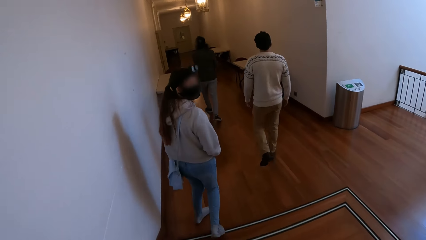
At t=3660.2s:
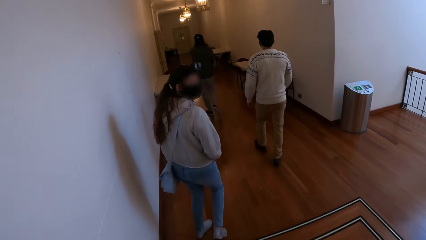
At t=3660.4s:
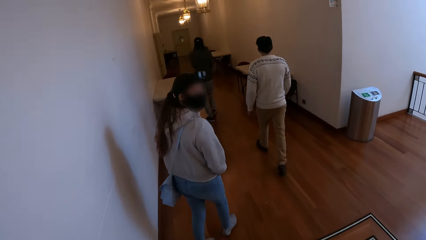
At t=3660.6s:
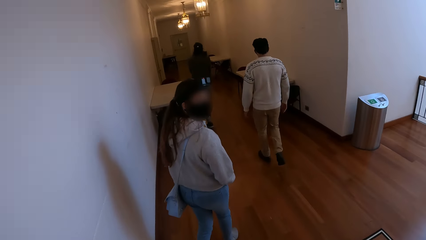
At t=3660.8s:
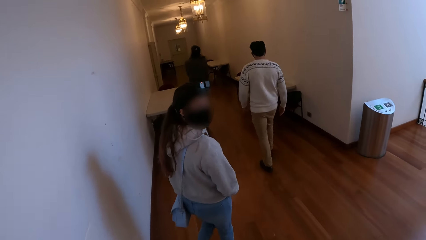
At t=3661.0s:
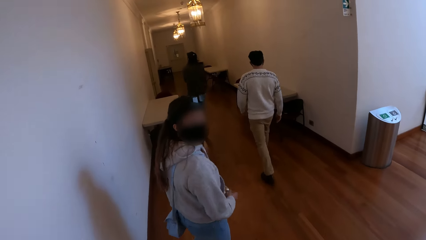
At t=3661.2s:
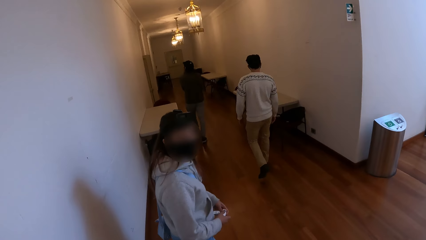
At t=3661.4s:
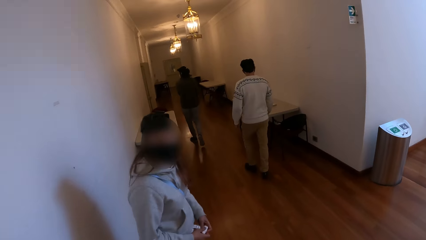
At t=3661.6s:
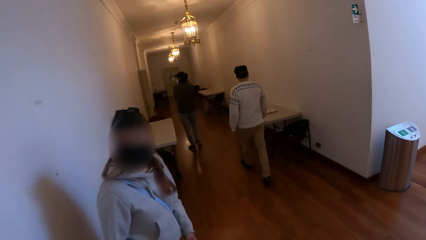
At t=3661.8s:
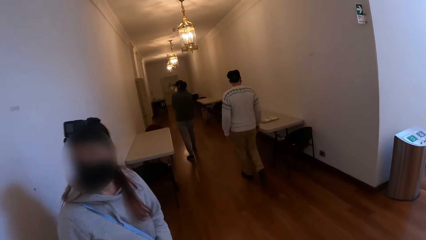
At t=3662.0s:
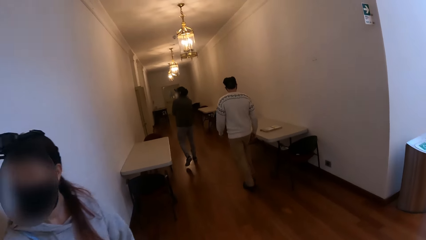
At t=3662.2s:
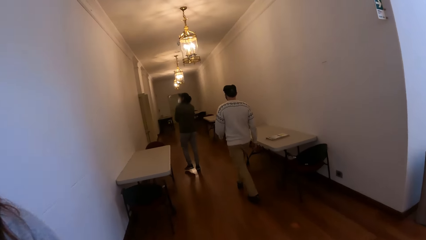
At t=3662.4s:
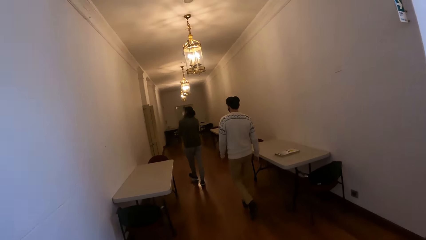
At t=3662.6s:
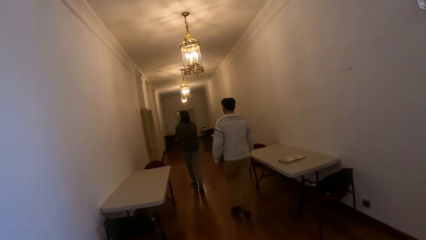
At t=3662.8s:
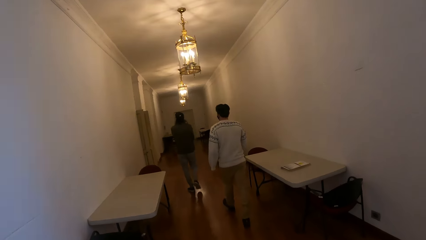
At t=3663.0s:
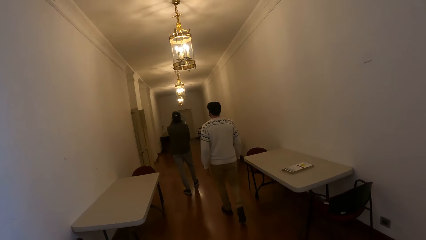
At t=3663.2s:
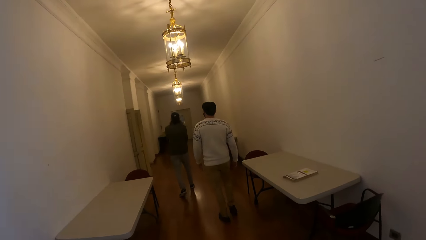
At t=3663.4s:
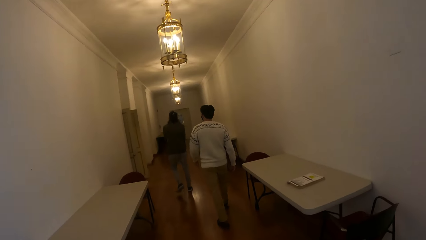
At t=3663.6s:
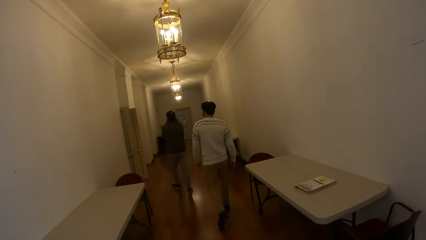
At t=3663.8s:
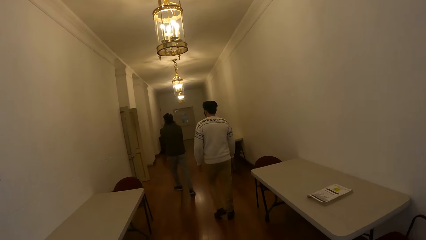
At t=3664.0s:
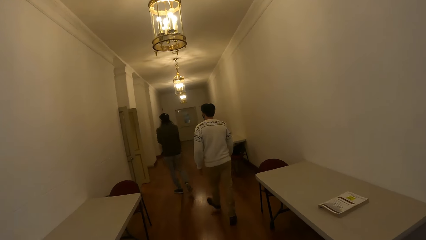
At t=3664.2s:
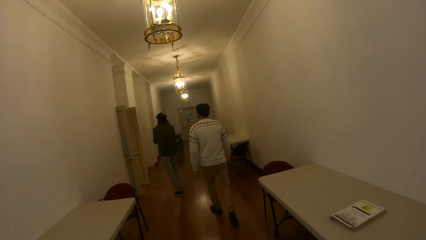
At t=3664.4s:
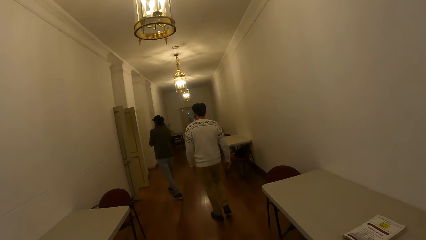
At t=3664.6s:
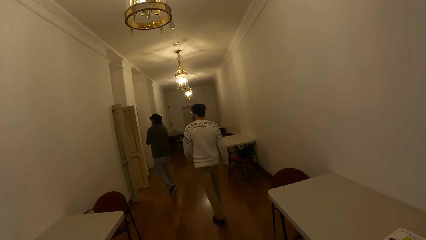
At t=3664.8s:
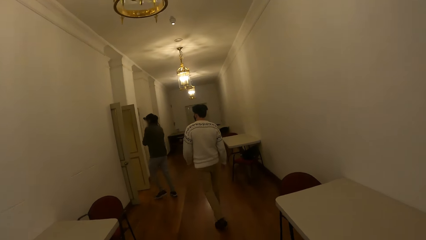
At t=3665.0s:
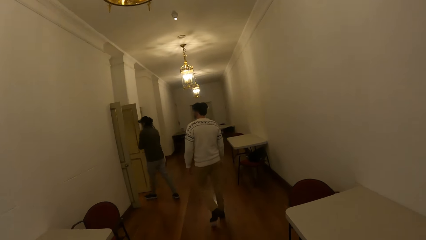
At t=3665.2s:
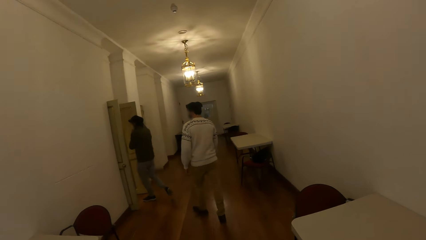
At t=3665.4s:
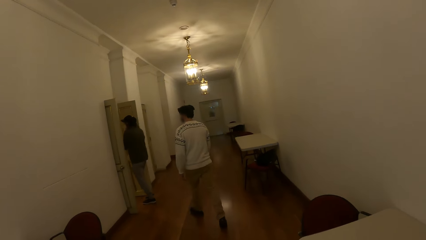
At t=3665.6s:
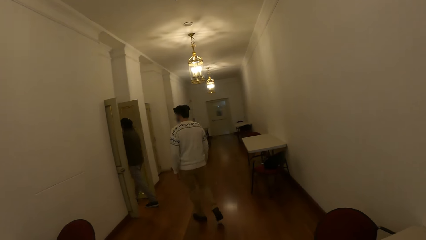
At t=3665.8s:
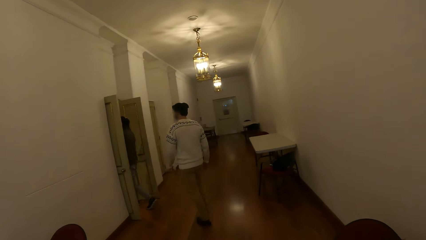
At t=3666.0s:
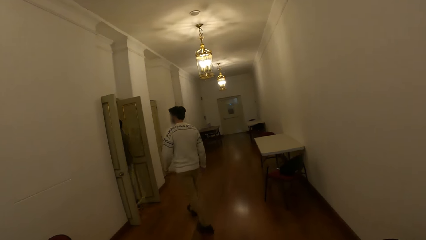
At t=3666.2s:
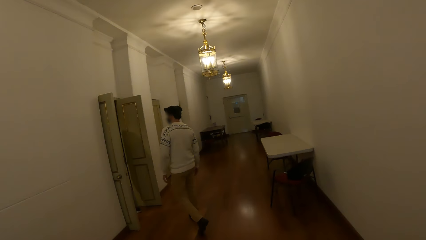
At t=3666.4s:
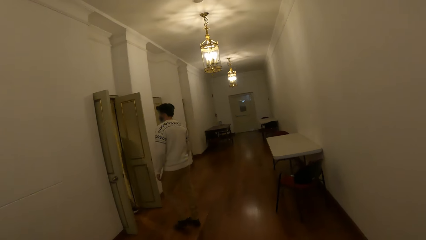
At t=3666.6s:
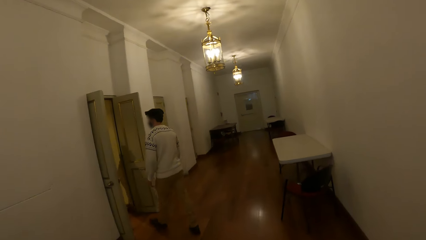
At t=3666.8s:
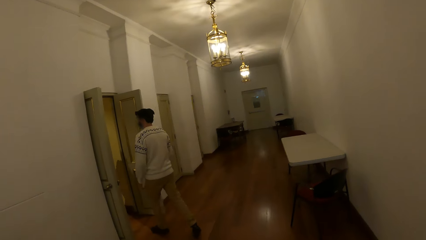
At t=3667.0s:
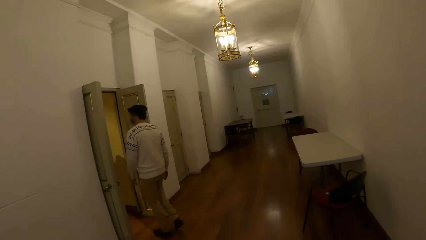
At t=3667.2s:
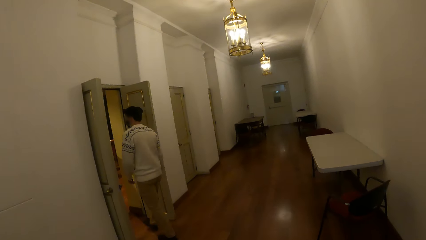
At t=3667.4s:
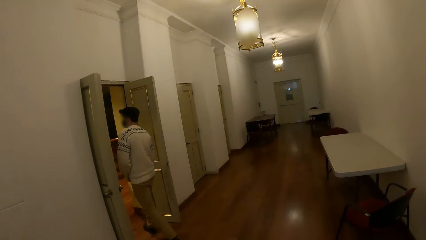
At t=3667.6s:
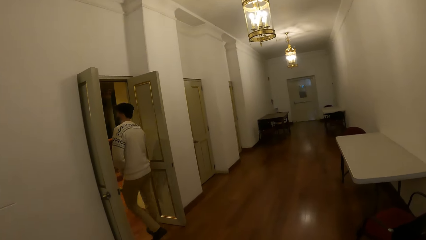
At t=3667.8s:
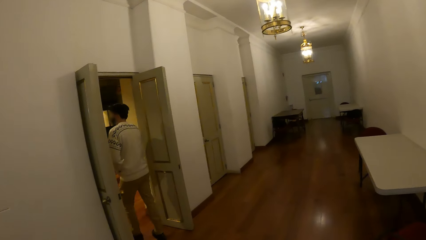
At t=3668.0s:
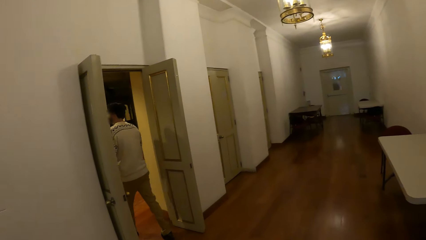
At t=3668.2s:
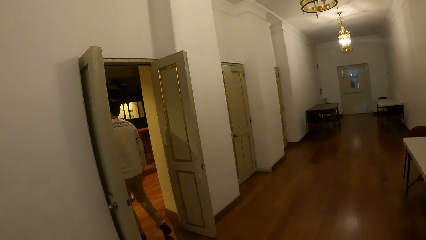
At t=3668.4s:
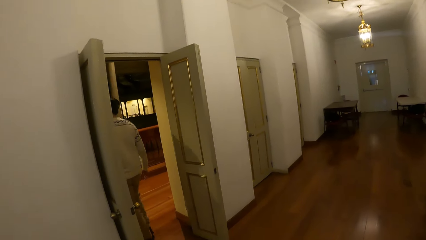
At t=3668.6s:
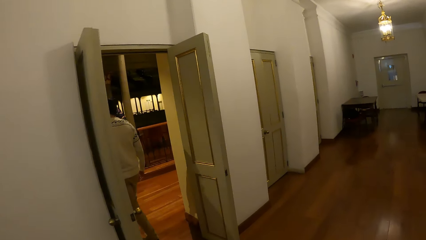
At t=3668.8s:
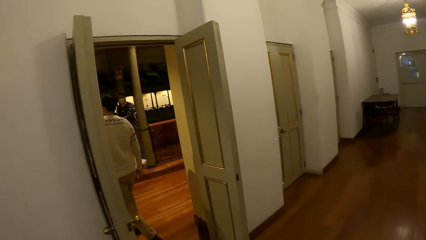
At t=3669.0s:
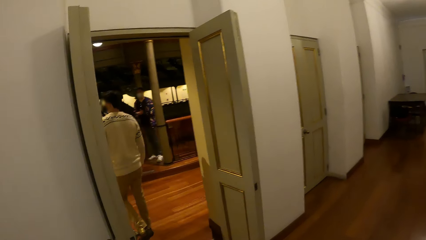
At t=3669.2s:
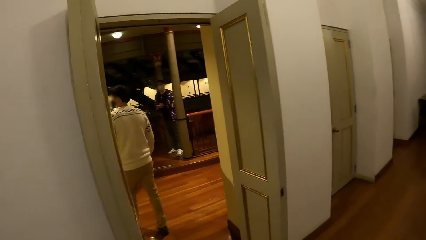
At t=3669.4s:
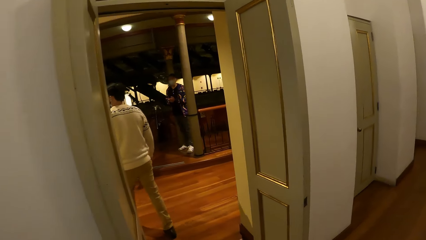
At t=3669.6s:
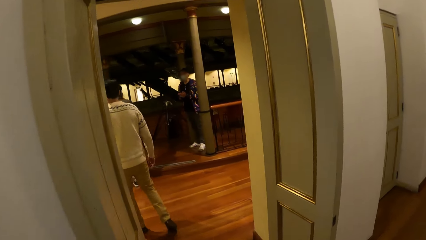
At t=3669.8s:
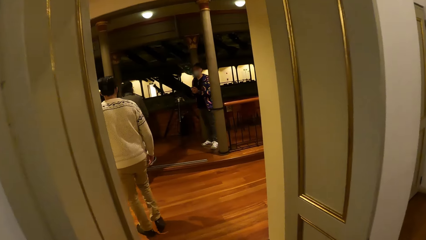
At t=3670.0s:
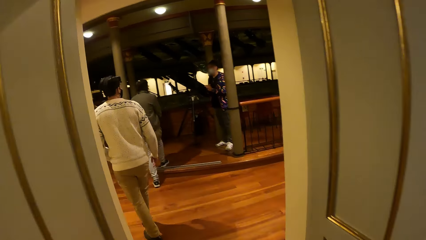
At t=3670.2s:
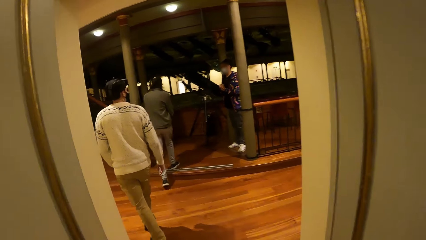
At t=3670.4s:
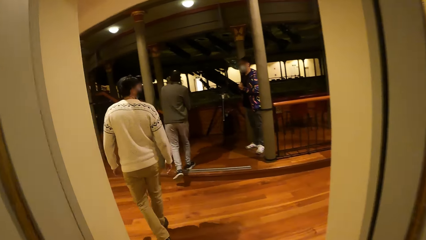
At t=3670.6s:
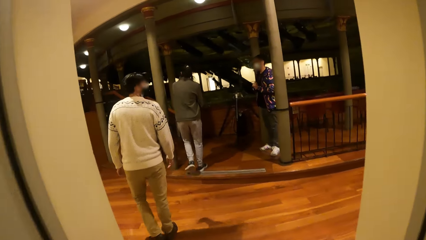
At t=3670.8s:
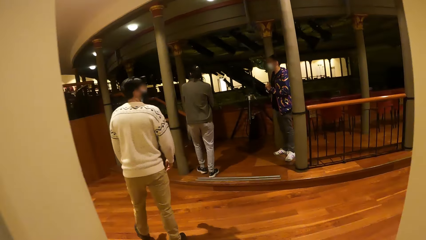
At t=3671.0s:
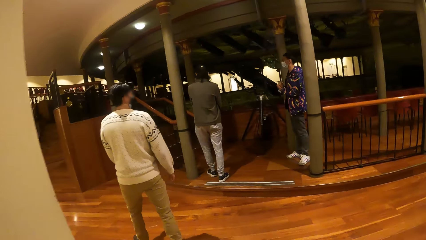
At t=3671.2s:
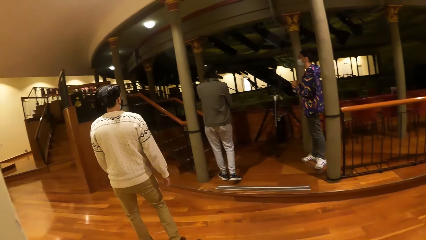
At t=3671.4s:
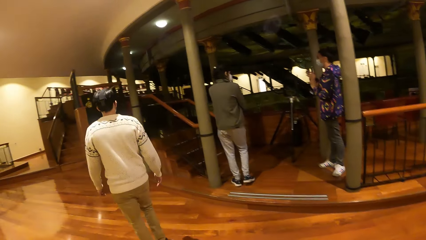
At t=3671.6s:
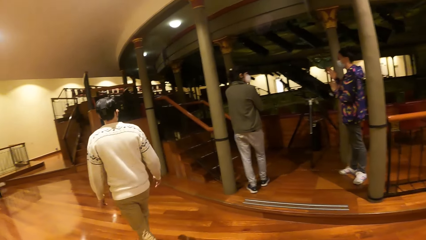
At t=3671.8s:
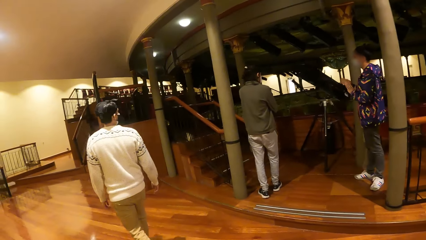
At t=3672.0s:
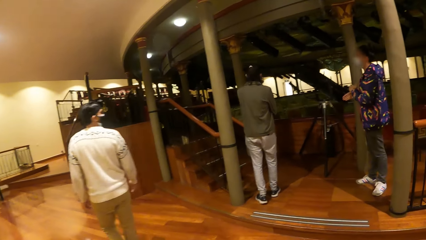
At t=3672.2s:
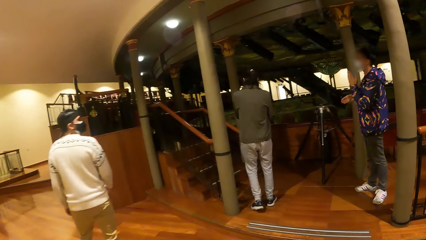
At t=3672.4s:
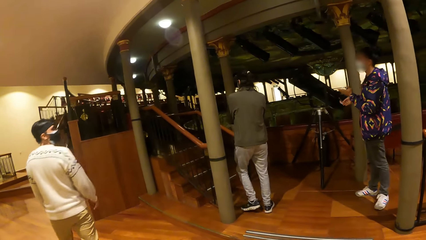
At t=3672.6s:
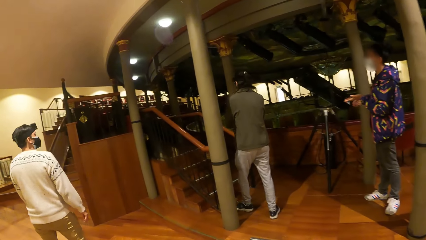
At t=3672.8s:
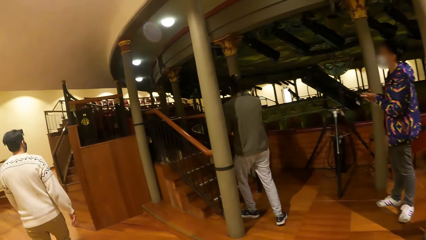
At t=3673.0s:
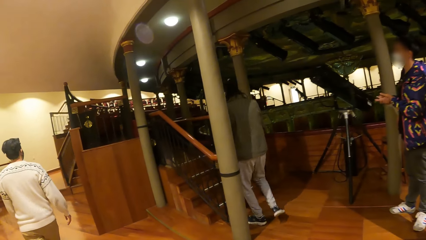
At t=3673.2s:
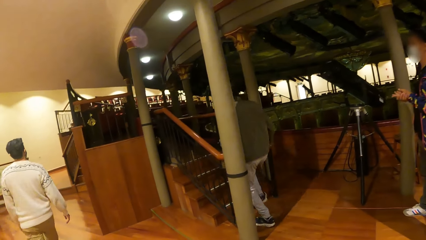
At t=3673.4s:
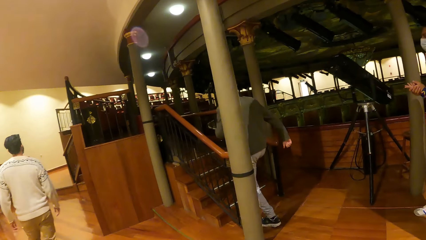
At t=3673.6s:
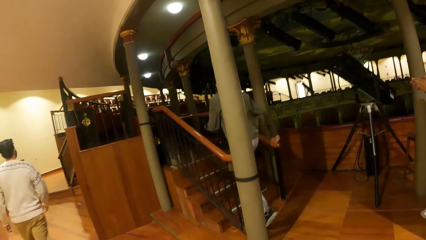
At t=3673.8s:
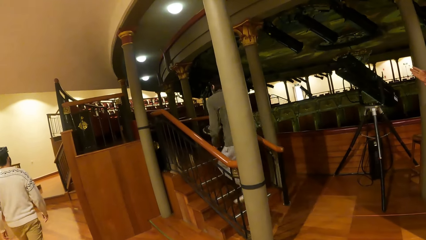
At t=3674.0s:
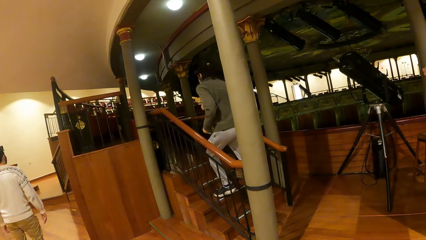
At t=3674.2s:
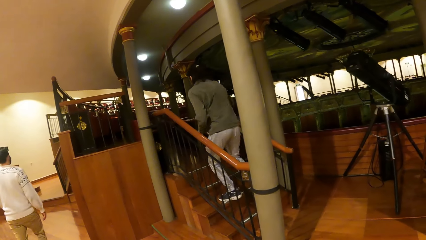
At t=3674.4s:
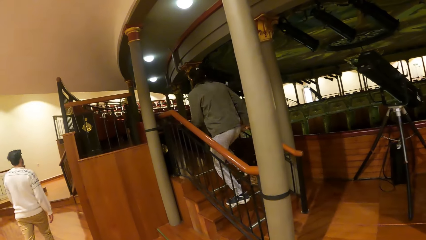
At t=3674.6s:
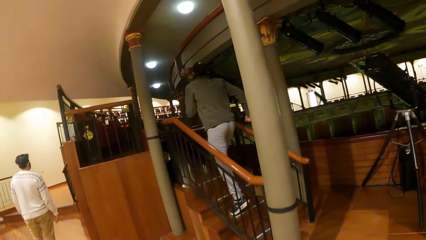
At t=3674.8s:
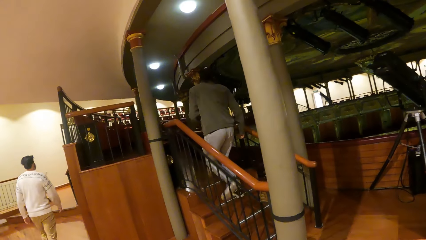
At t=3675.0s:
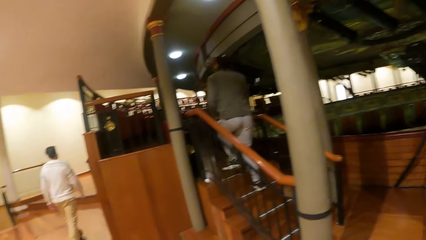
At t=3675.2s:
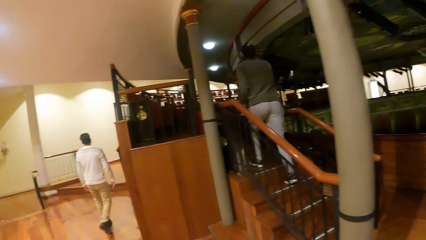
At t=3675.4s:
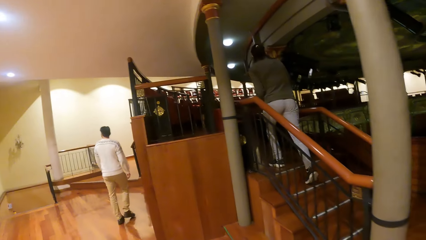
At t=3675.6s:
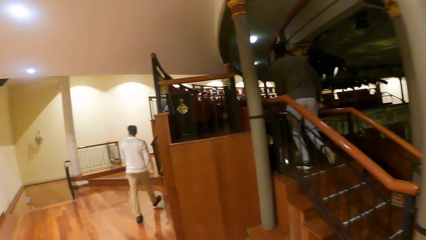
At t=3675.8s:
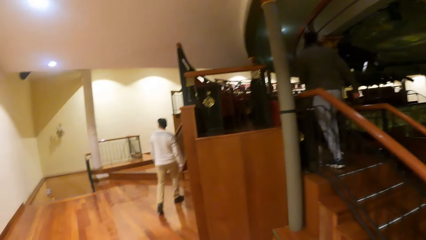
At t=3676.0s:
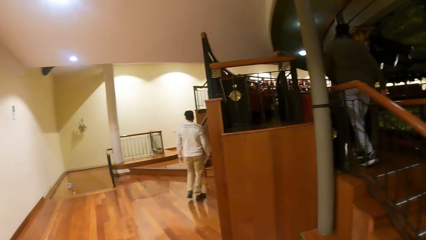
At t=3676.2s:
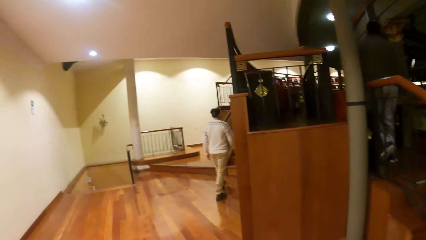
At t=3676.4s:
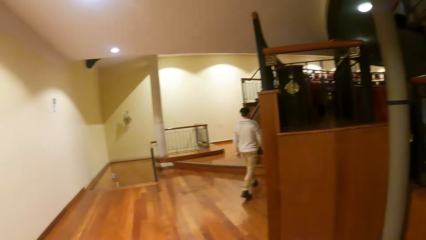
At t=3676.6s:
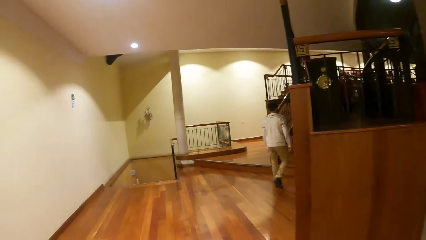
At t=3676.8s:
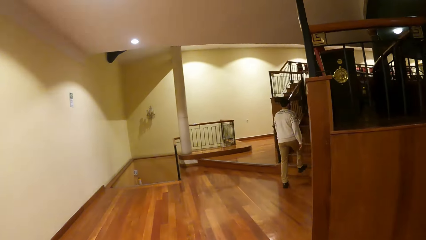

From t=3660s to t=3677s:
The camera wearer walks on the corridor. They walk into a hall with the group of people. A man climbs a staircase in the hall.
